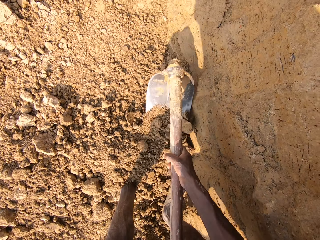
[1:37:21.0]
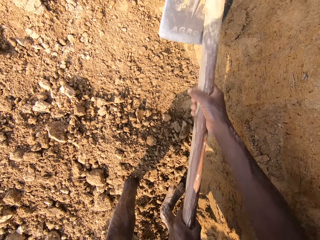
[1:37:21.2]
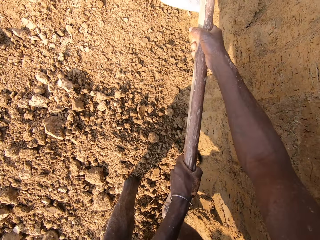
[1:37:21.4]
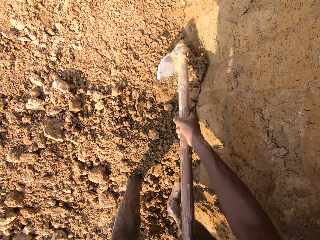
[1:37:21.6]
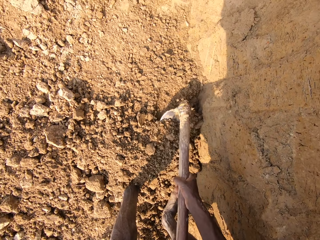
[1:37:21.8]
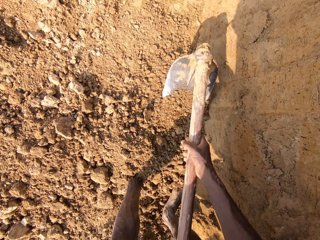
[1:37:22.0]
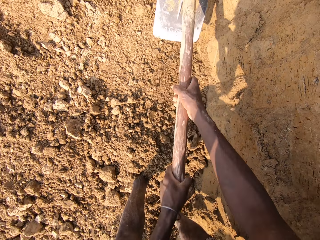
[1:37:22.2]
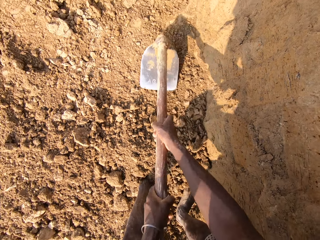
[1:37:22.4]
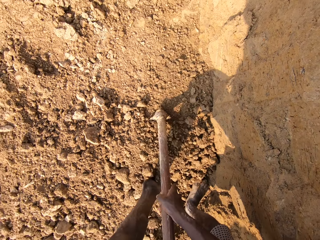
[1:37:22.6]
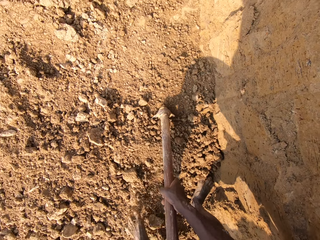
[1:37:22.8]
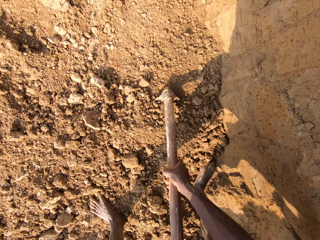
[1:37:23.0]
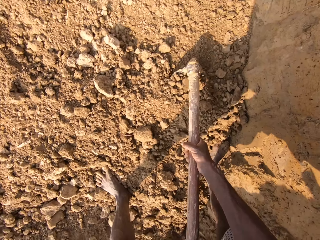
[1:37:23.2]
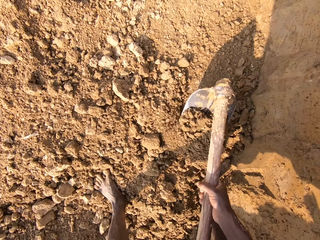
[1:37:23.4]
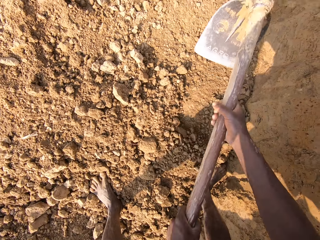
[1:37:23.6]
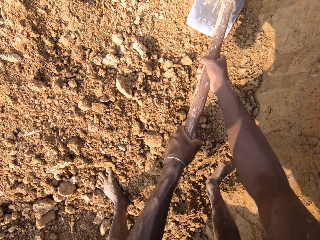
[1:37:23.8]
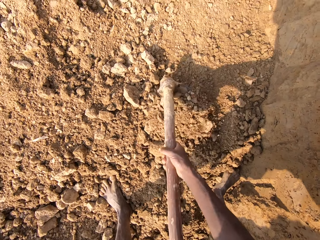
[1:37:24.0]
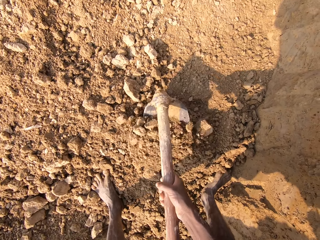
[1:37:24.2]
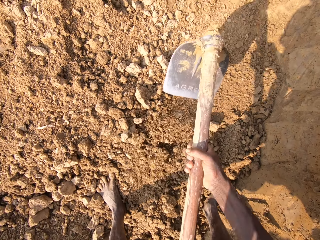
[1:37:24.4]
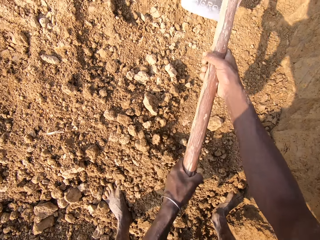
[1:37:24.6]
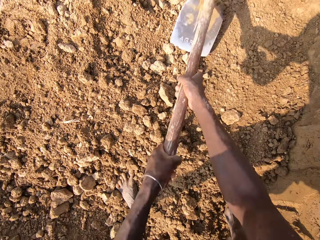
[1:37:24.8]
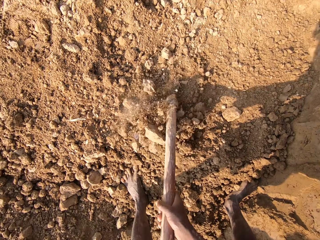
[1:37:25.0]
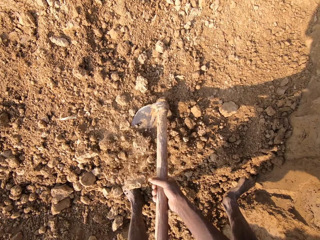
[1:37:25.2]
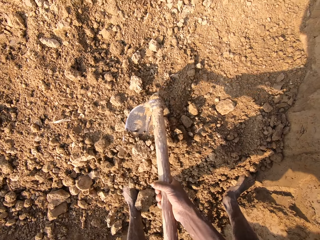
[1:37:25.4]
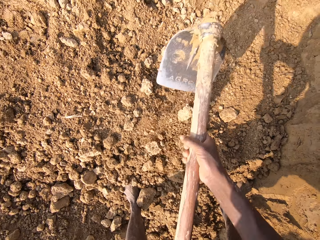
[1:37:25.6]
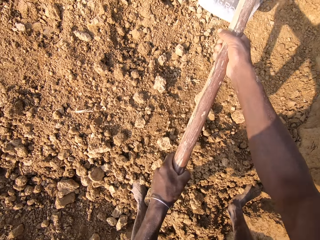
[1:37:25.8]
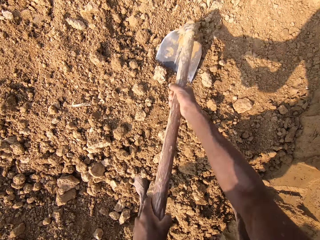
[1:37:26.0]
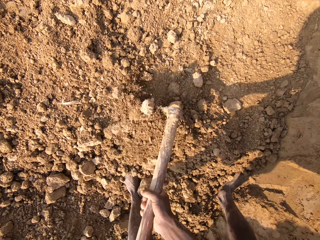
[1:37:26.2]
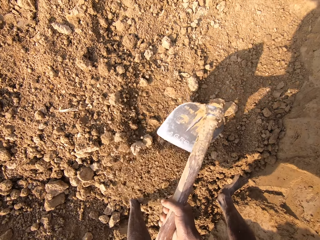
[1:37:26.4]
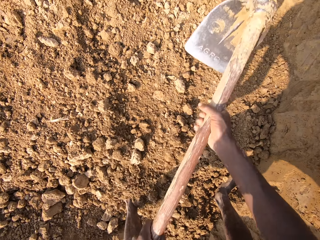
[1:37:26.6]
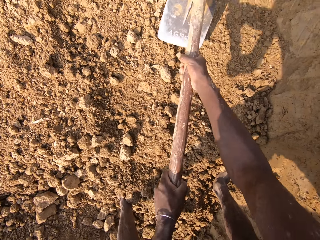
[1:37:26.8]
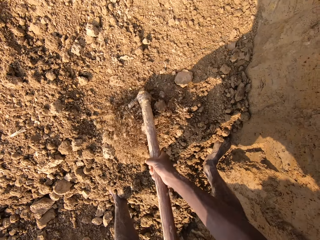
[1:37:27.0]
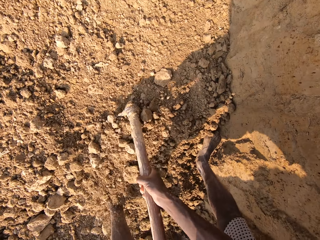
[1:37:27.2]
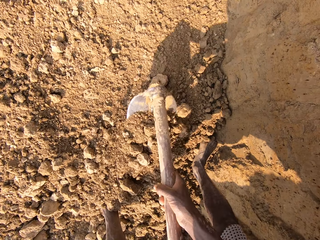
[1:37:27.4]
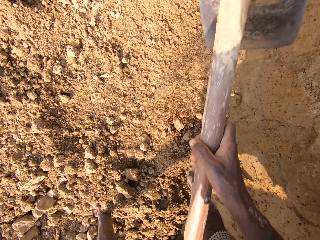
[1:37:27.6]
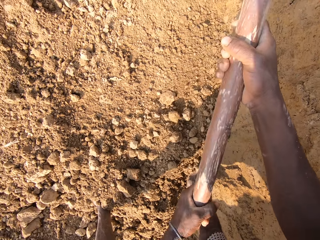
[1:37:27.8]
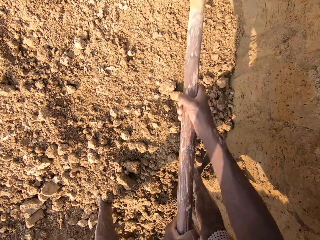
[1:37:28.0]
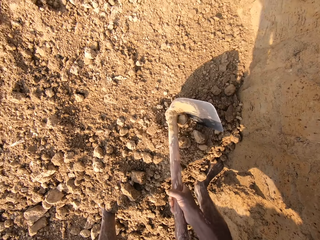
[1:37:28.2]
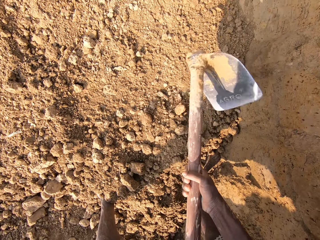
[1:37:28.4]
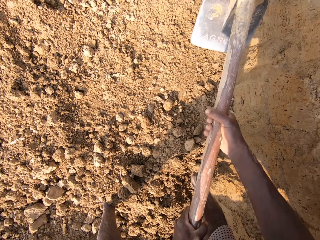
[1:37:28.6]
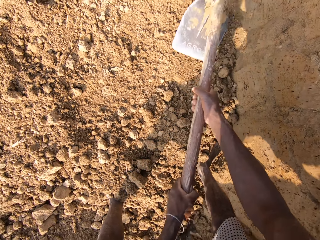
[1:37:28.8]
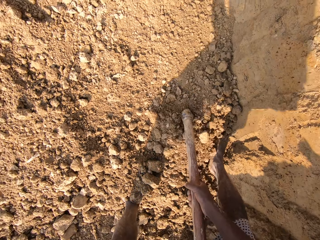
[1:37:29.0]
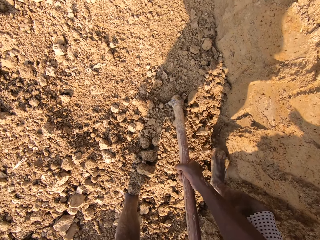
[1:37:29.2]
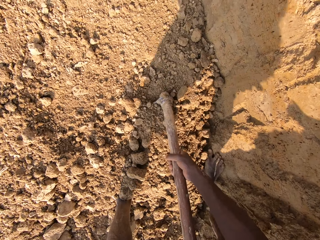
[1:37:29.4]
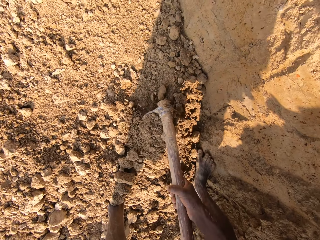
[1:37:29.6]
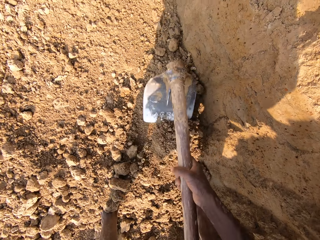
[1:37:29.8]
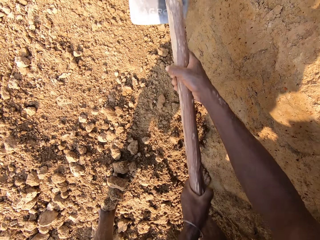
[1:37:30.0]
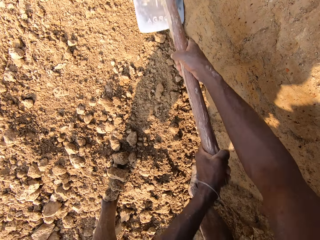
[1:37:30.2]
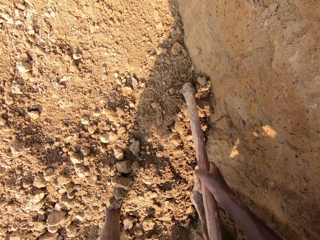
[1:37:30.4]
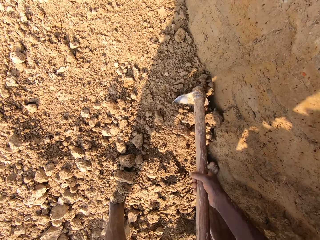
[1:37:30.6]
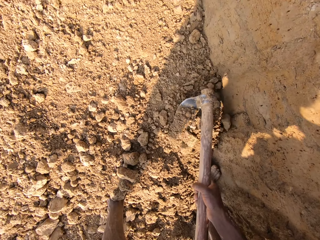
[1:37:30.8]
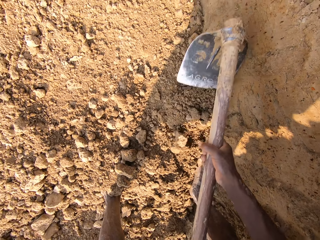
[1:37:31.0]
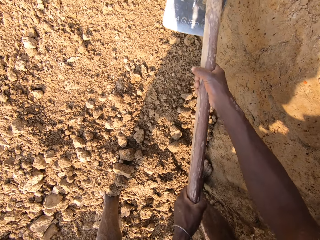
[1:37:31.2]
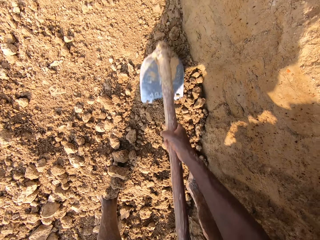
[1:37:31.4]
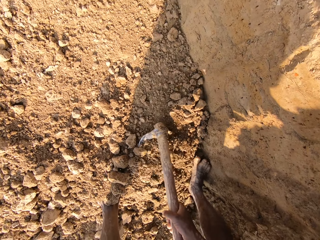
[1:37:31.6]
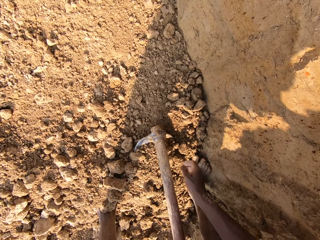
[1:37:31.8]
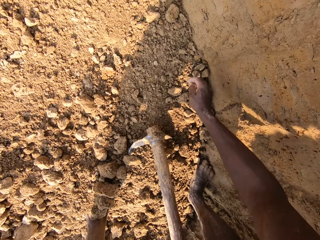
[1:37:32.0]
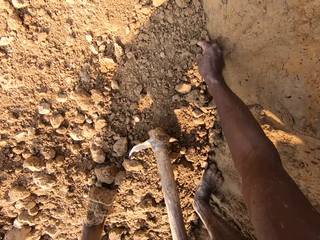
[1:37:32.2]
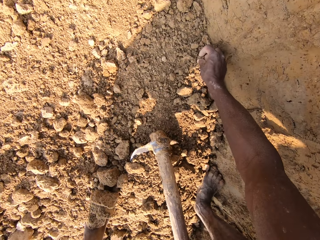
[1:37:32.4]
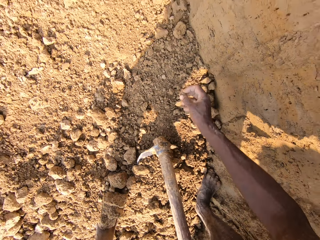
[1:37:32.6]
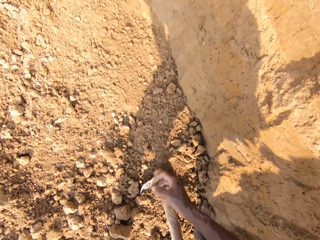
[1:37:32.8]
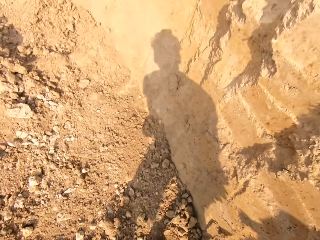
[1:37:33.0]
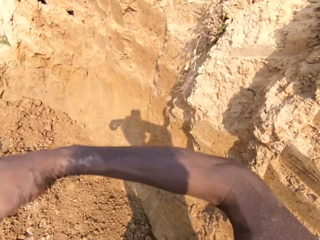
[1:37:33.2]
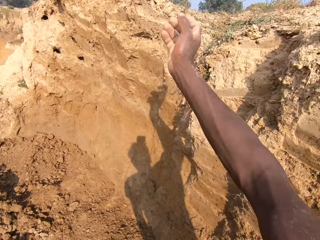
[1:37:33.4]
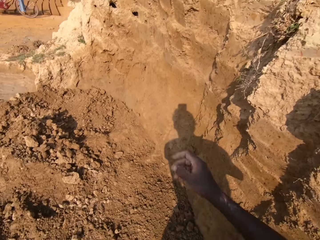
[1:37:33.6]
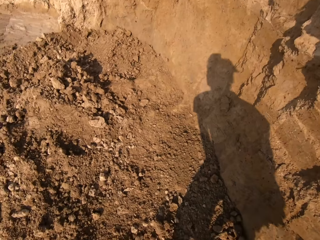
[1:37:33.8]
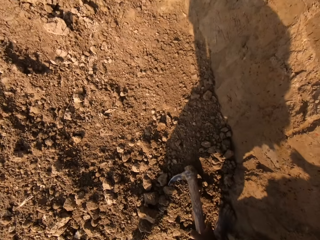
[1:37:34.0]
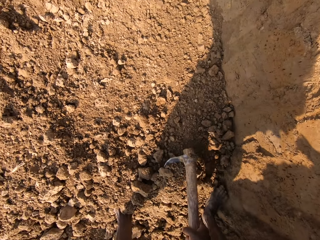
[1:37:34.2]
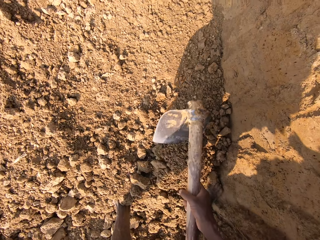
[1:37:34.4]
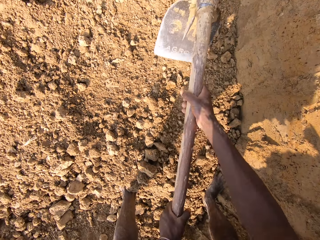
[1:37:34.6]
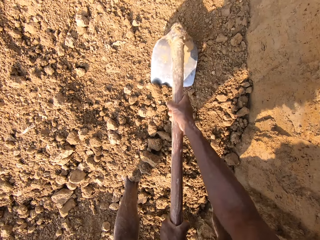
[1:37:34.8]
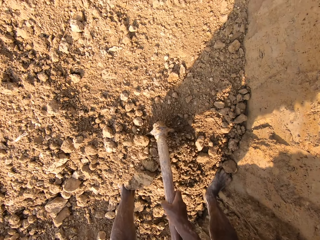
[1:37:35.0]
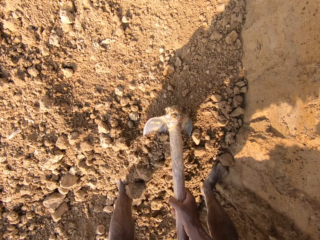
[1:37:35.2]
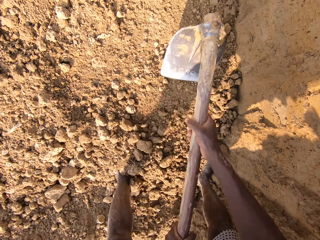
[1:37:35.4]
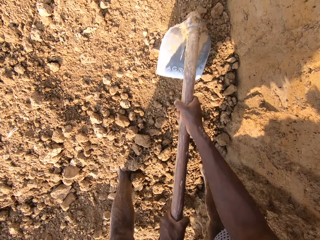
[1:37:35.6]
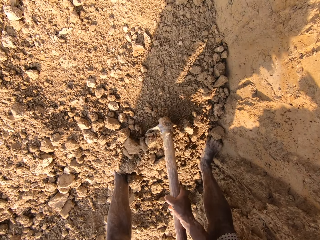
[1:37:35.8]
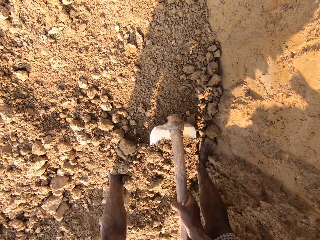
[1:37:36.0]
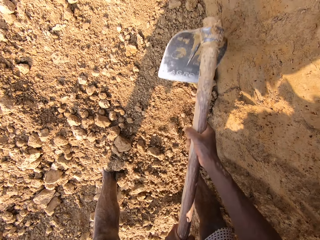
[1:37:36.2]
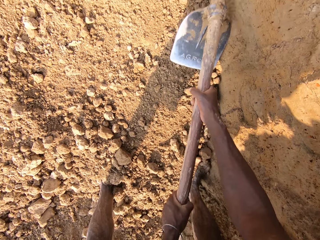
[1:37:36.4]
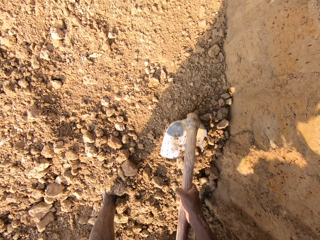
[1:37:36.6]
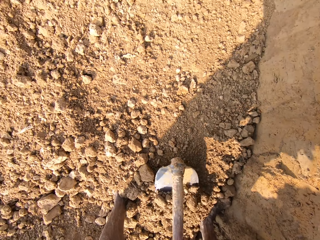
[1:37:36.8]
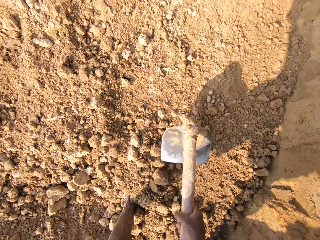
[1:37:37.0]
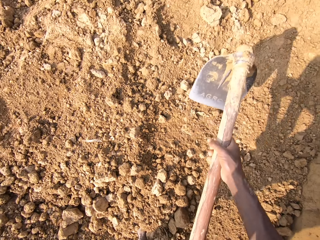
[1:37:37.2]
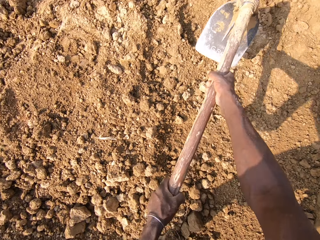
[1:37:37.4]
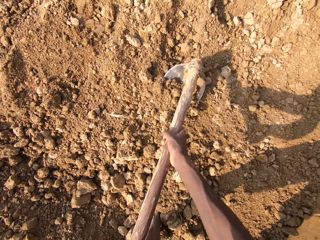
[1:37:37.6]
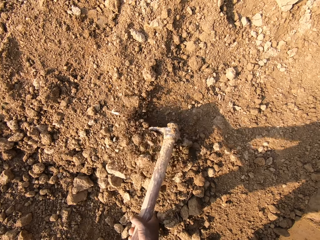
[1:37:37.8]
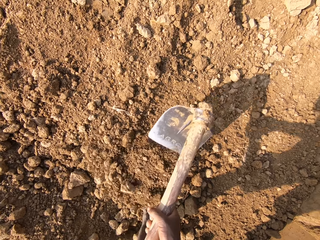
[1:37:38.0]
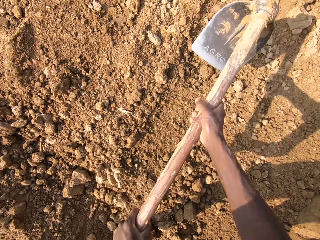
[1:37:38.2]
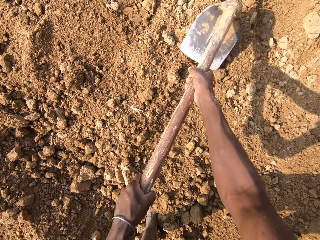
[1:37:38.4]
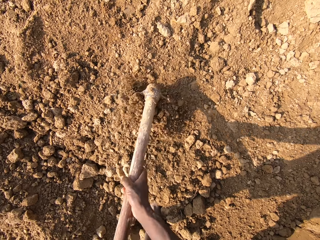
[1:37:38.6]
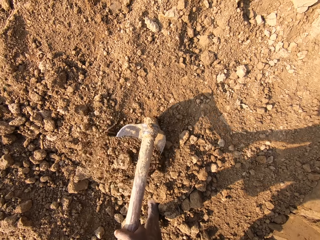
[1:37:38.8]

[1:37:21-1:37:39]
The camera wearer moves the left leg. They hit dirt with a hoe. They break sand with the hoe. They move the dirt with the hoe. They dig the sand with the hoe. They move the right leg. They pick up a stone from the ground and throw the stone away. They hold the hoe. They move the dirt with the hoe. They dig the sand with the hoe.
